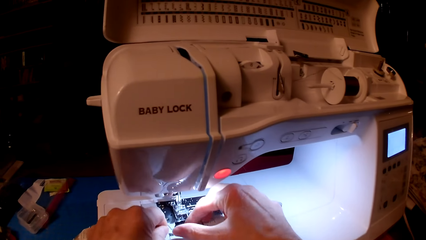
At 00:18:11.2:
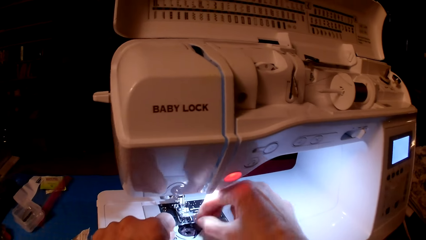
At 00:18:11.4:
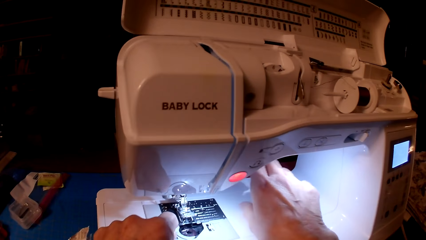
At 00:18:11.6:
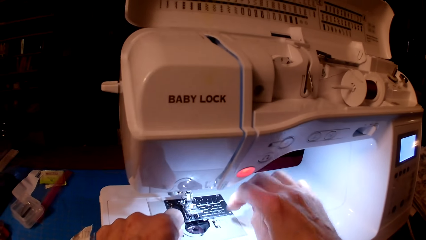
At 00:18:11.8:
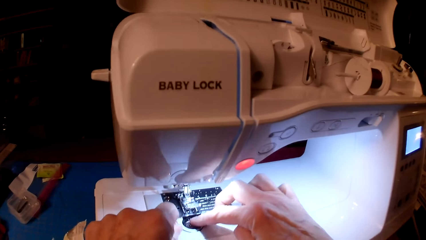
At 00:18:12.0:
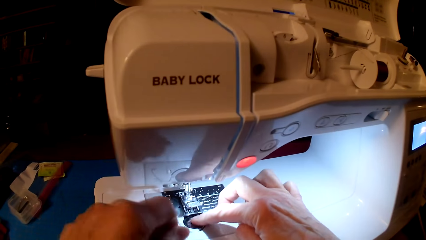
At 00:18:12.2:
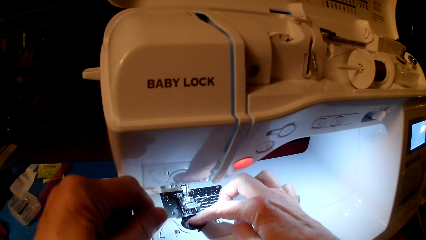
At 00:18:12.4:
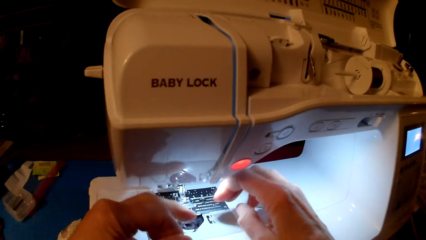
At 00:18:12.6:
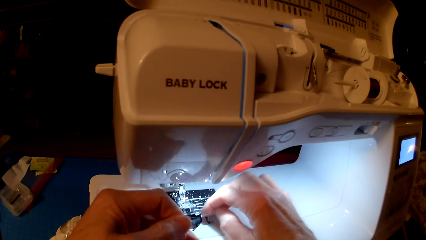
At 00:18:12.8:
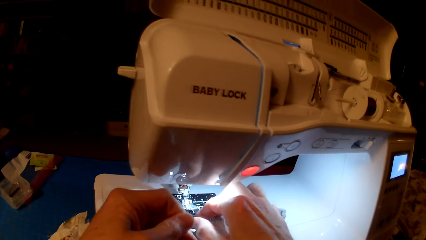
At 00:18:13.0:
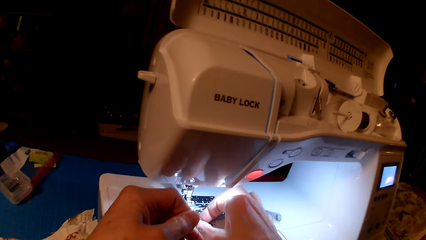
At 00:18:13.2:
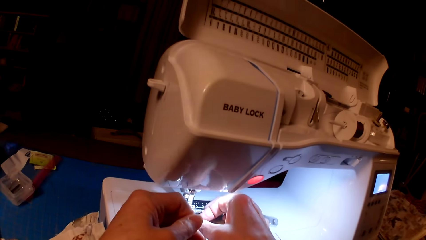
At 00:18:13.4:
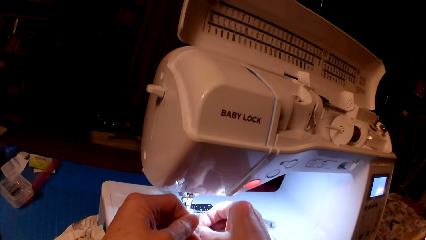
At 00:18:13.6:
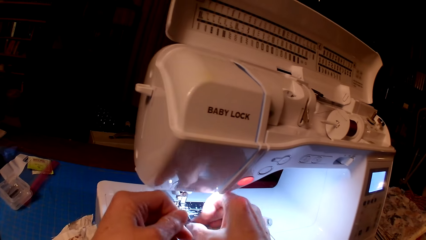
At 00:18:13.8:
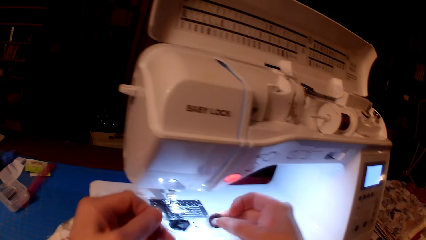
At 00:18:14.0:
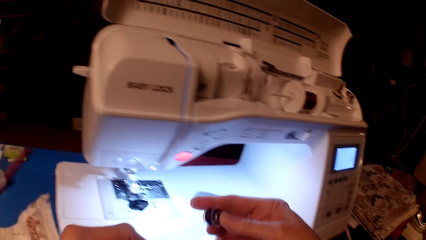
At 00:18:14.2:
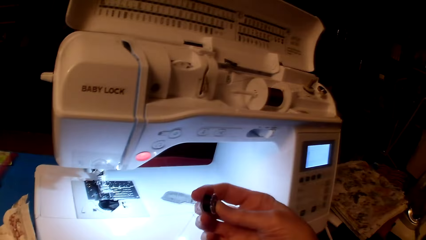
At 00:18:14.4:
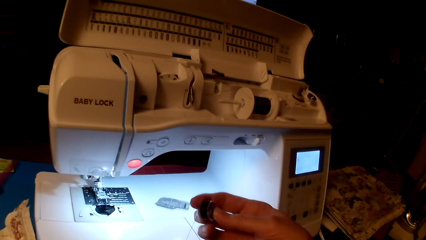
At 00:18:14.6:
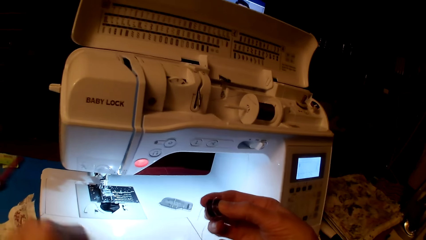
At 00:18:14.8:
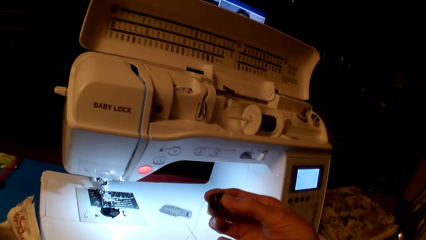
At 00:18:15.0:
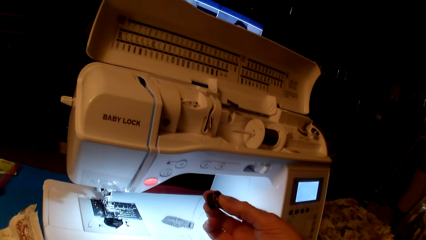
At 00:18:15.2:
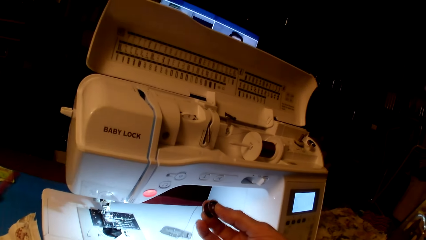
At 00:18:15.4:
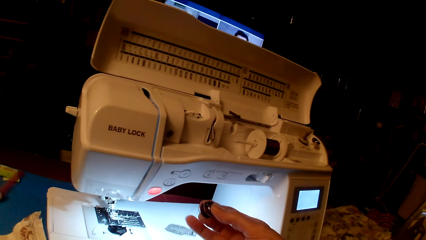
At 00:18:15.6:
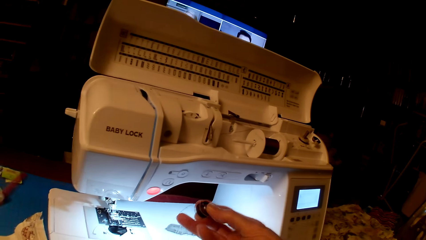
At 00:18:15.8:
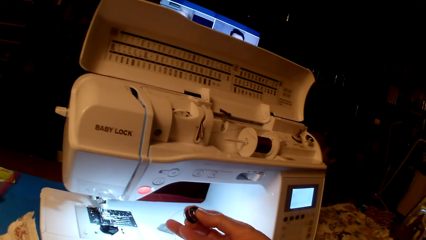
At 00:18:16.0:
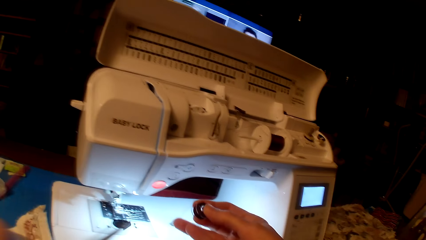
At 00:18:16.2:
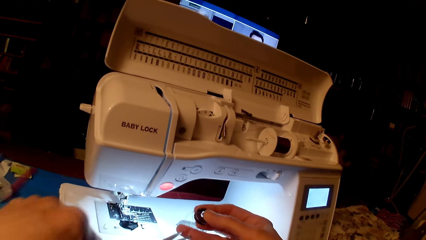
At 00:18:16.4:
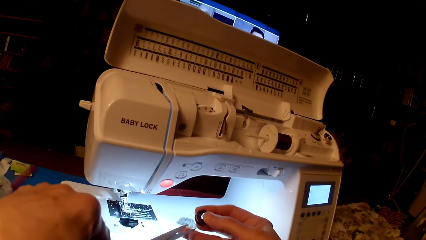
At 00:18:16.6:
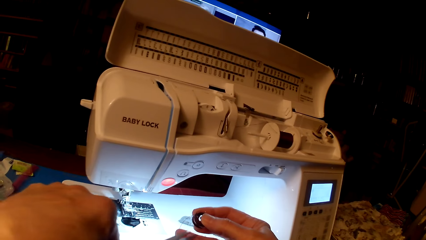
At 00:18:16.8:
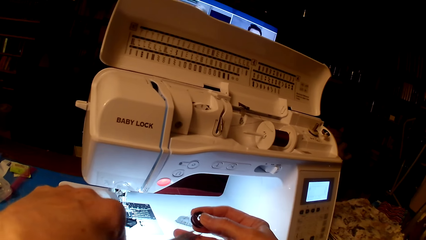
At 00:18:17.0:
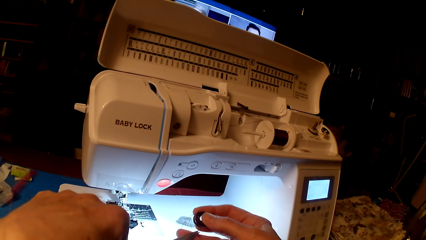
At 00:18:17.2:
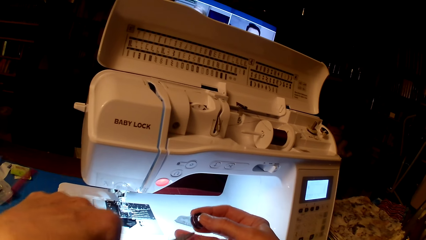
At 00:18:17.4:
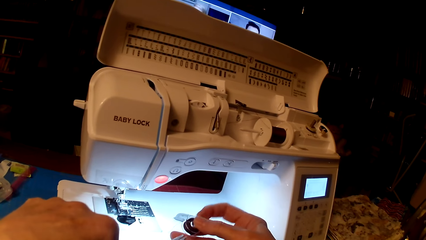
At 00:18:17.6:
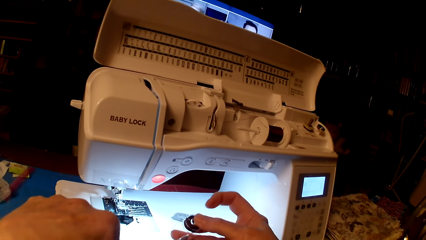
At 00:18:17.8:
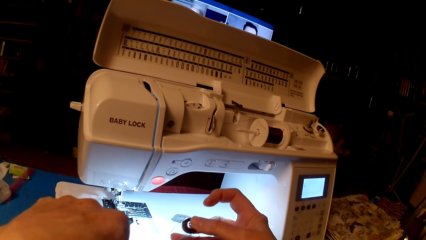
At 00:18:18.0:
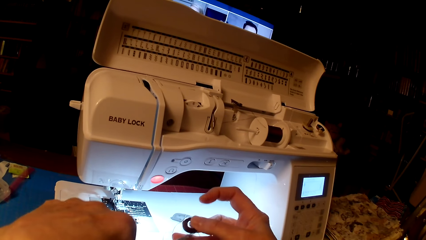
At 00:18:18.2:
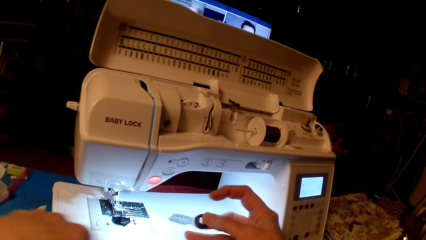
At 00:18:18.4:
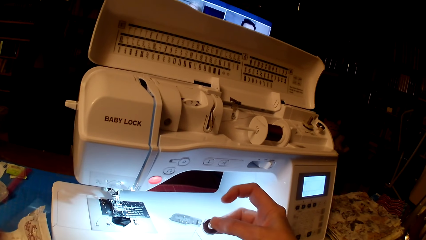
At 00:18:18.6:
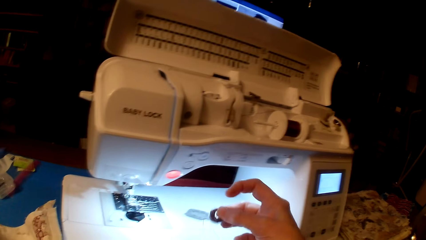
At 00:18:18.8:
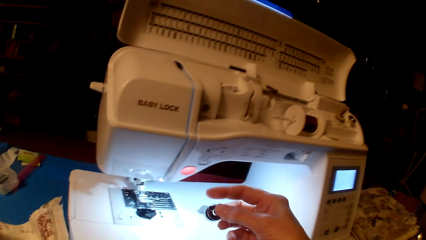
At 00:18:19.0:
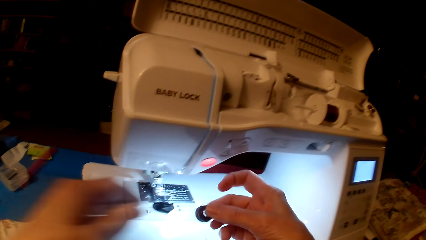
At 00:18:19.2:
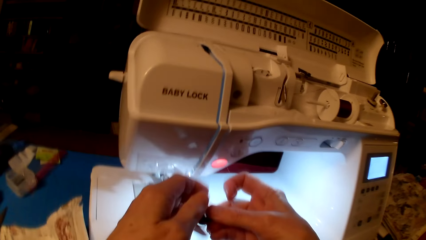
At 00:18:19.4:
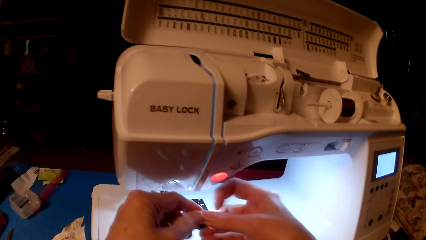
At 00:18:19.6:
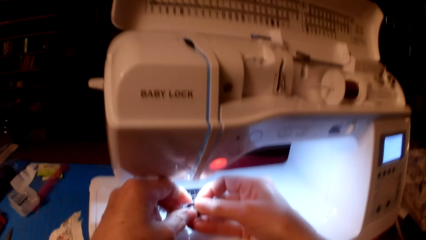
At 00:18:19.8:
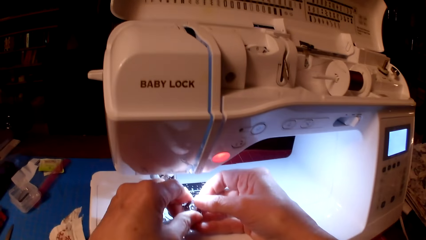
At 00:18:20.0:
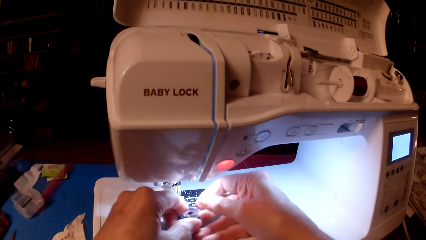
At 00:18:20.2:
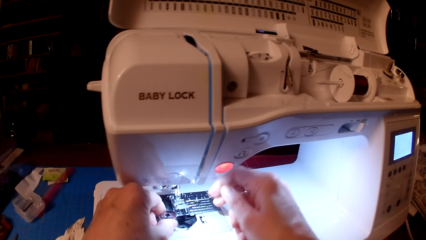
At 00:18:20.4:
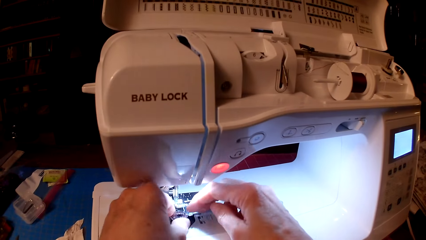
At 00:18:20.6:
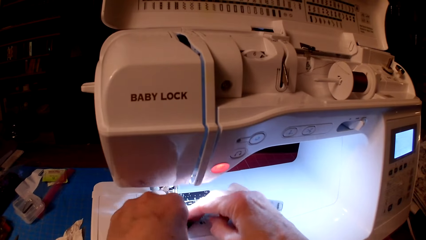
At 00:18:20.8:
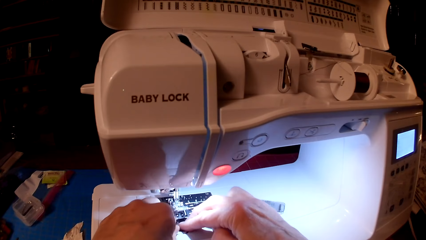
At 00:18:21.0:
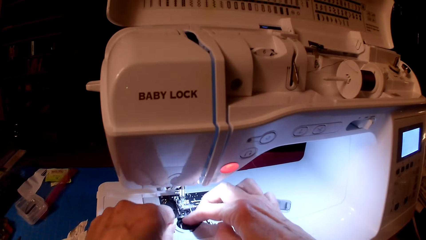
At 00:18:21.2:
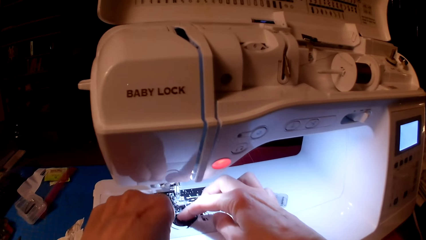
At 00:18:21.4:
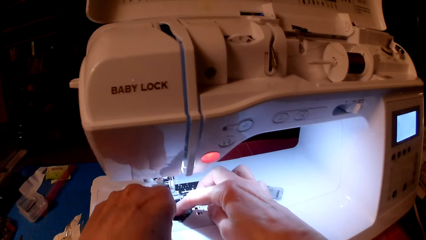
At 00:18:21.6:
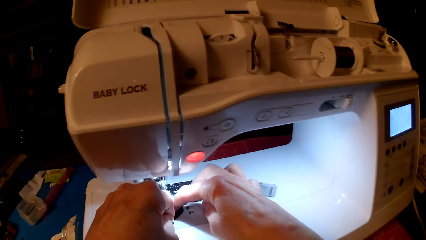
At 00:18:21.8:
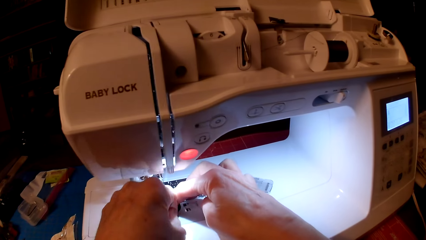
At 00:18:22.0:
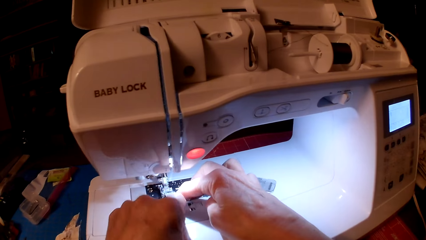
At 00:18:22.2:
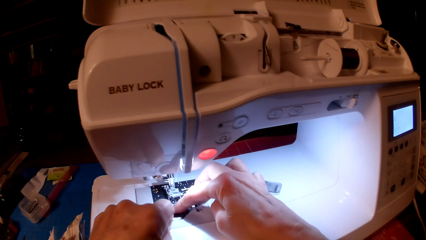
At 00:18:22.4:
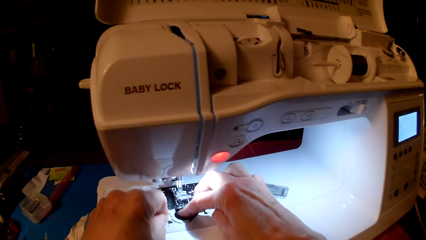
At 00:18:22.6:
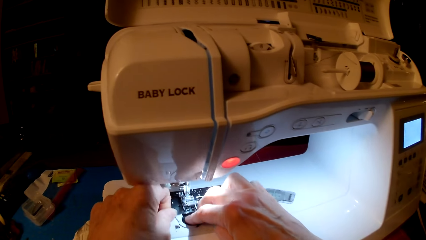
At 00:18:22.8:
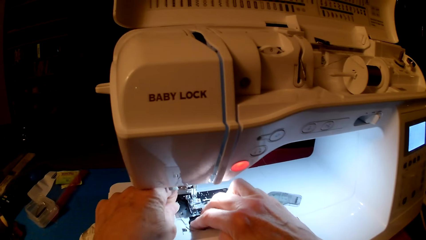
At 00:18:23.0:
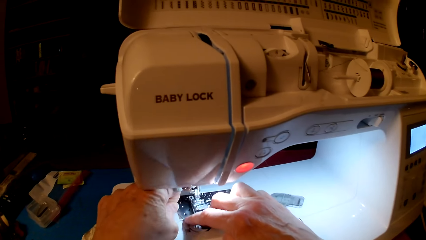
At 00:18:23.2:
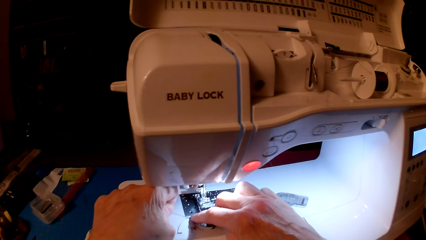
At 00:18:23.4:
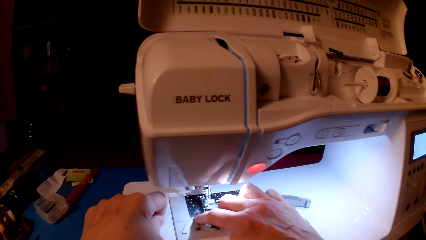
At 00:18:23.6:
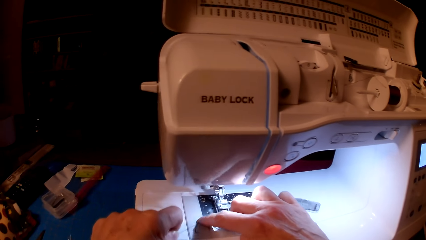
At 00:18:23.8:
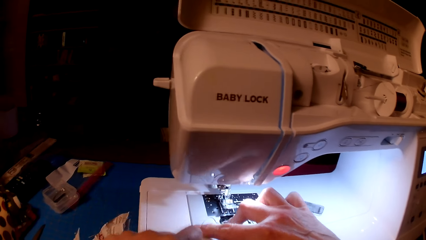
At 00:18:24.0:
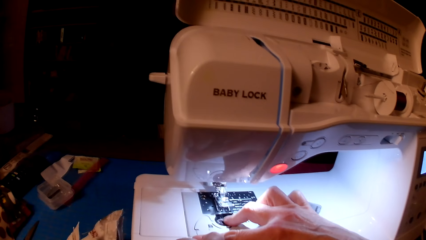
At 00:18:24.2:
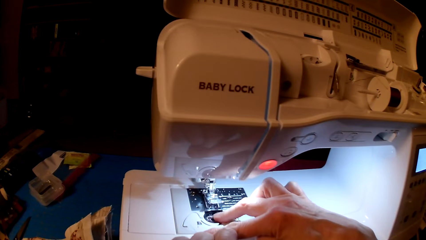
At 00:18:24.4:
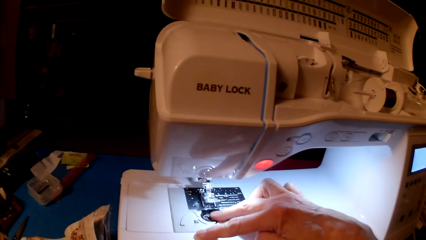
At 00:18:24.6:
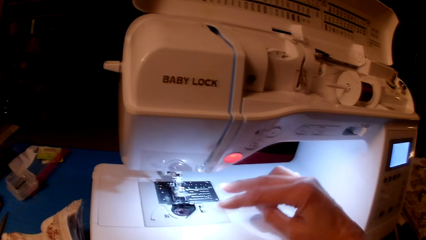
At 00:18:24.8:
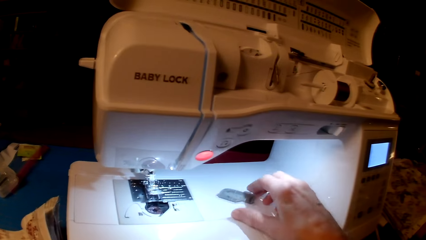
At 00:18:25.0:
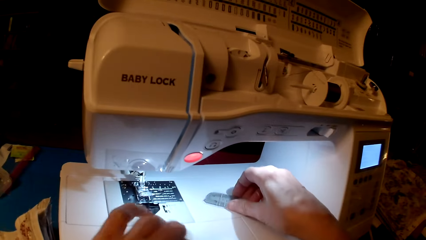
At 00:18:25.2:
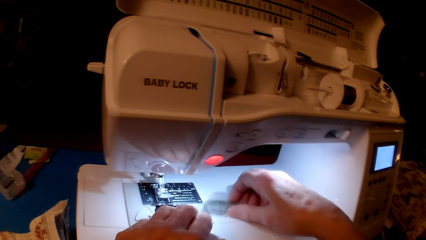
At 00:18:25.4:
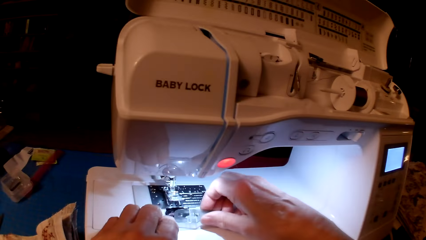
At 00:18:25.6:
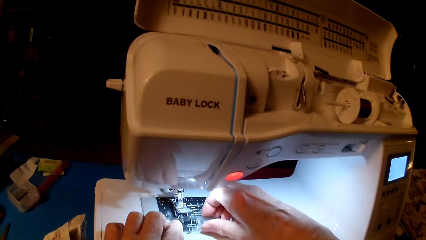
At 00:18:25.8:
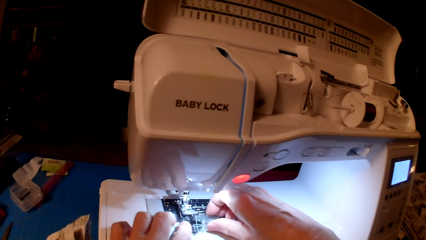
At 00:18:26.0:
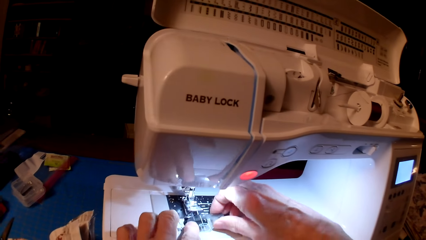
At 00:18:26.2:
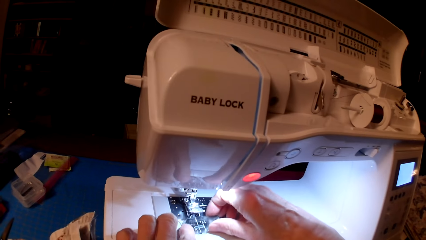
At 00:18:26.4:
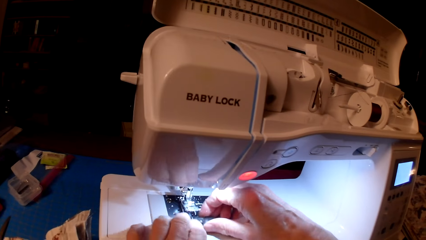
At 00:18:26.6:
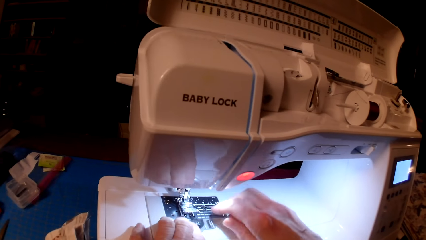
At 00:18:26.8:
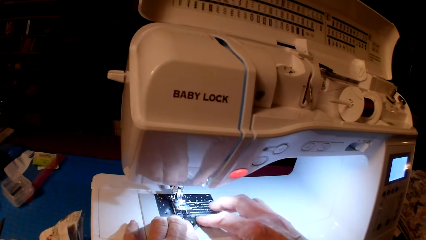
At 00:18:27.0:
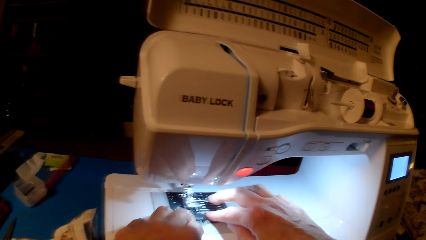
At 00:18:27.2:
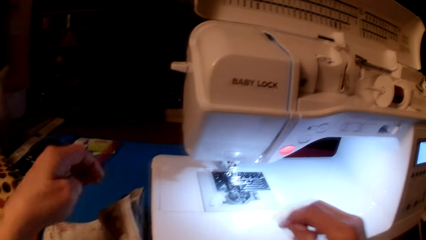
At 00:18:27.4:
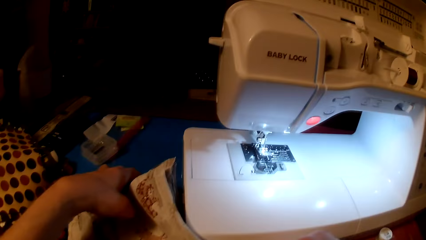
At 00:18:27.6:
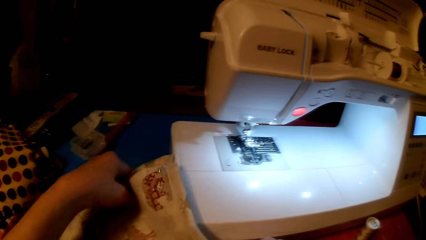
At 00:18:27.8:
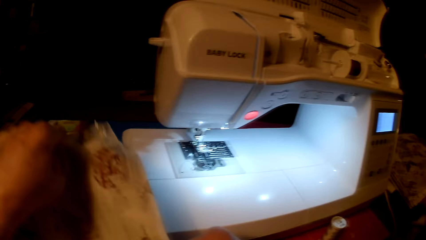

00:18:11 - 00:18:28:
The camera wearer pulls the sewing thread. They pick the bobbin. They cut the sewing thread from the bobbin. They drop the scissors on the table. They put the bobbin in the case in the sewing machine. They fix the sewing thread on the sewing machine. They fix the slide plate bobbin cover. They pick the bobbin case cover. They place the cover on the bobbin case.
